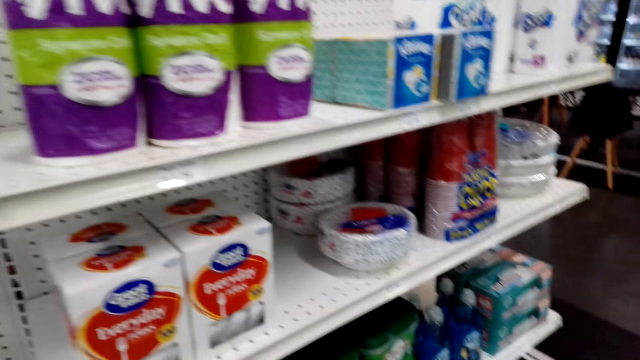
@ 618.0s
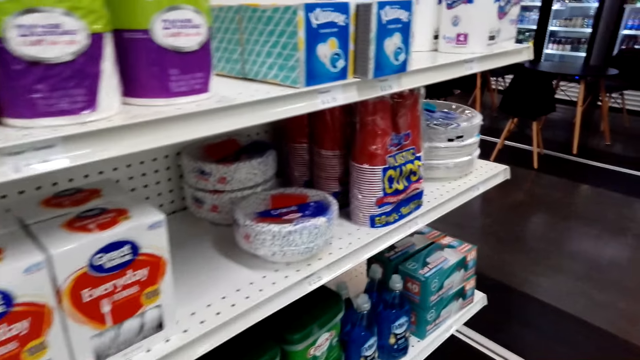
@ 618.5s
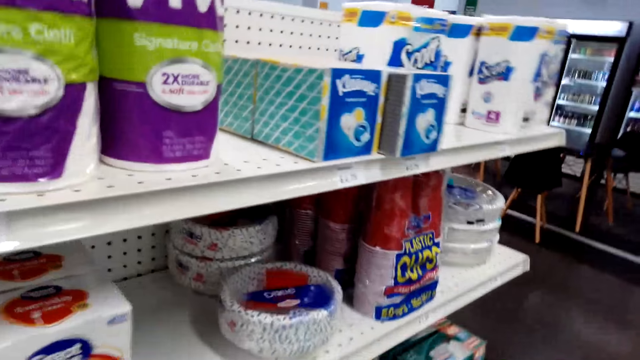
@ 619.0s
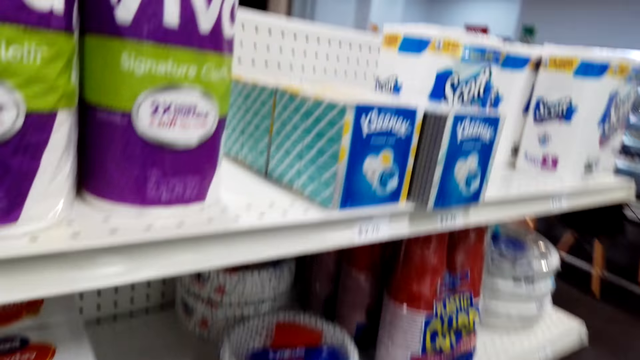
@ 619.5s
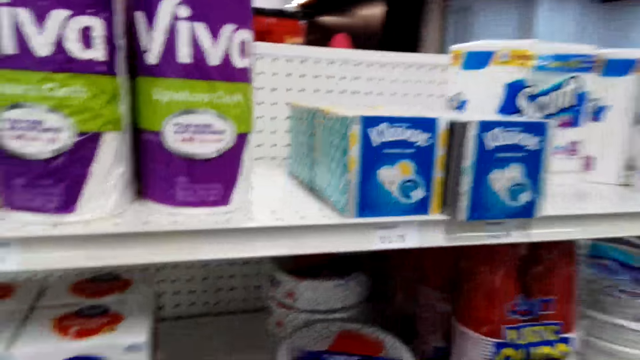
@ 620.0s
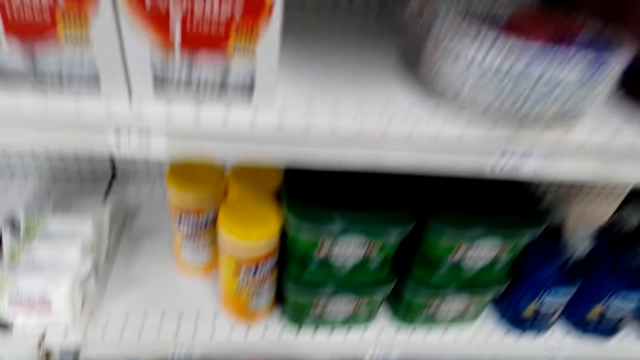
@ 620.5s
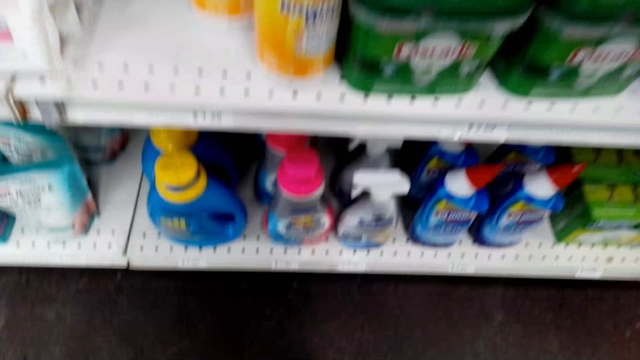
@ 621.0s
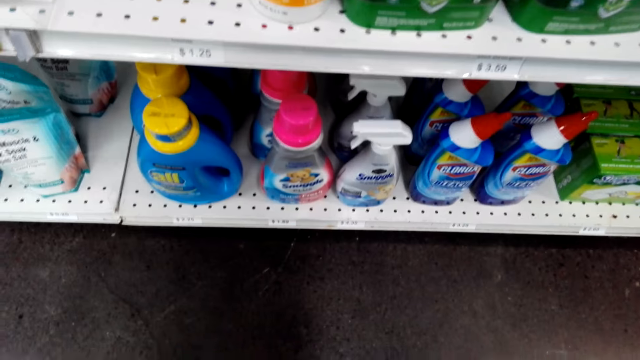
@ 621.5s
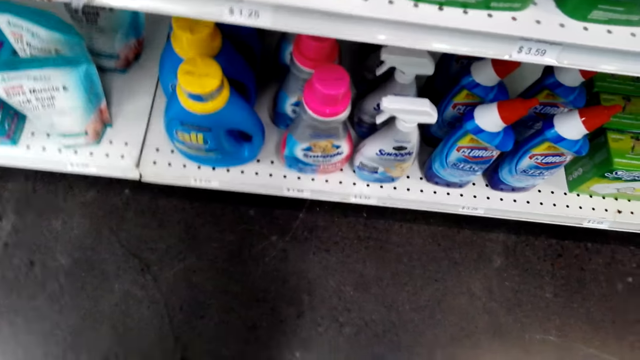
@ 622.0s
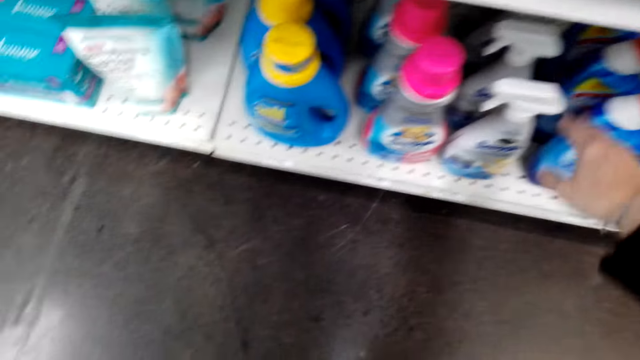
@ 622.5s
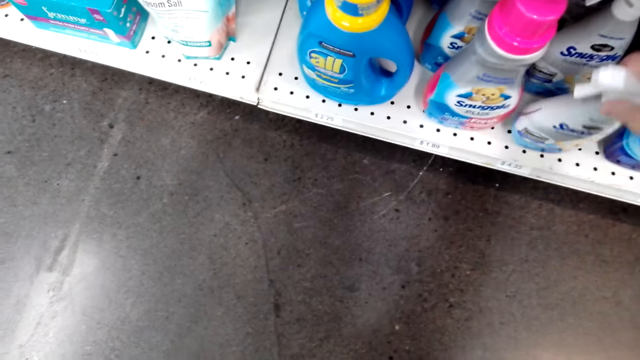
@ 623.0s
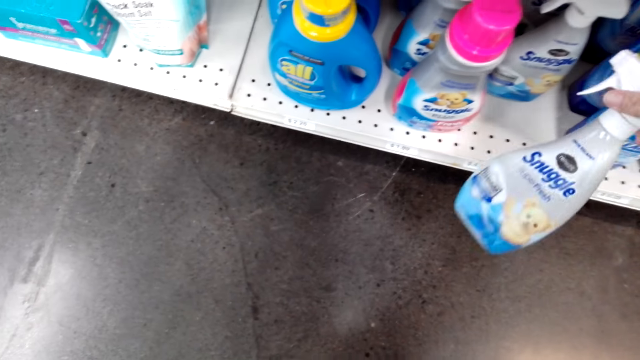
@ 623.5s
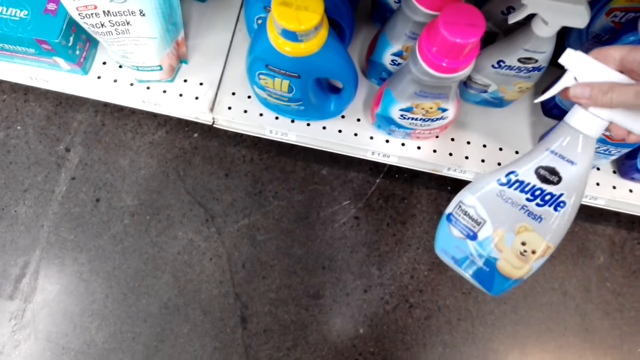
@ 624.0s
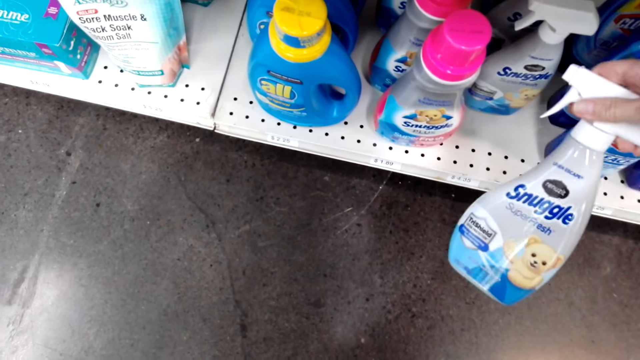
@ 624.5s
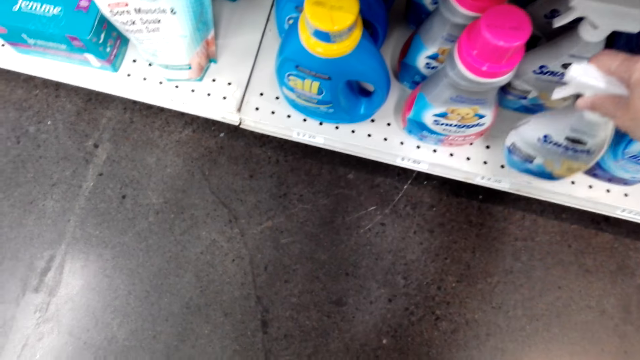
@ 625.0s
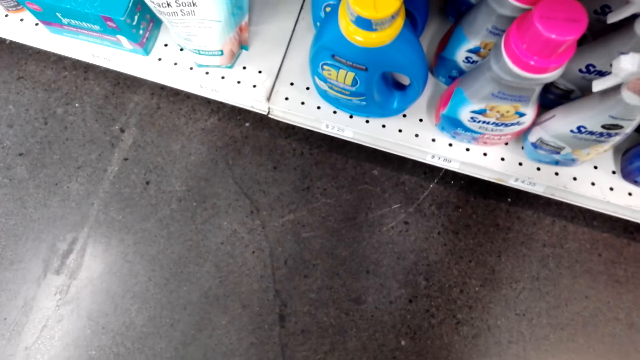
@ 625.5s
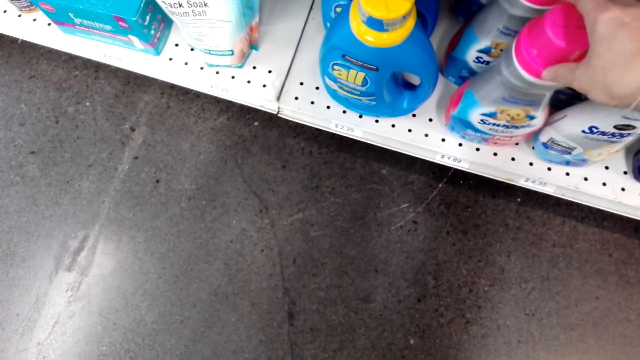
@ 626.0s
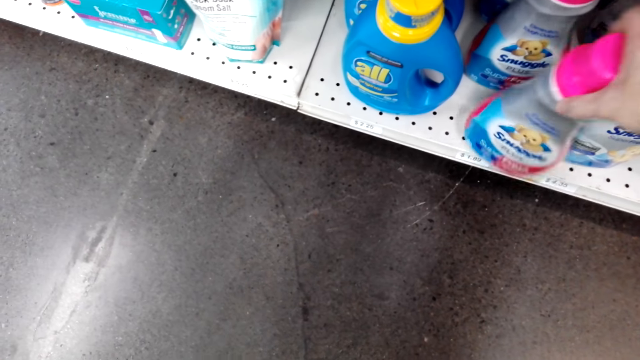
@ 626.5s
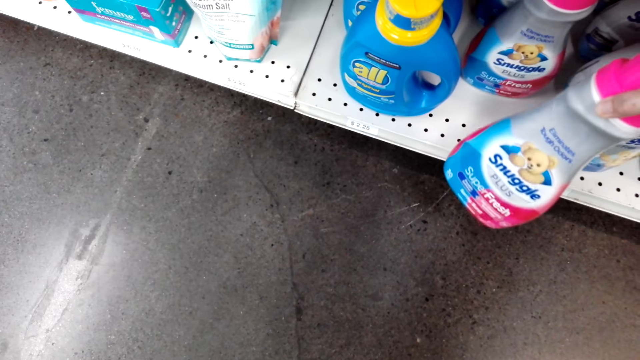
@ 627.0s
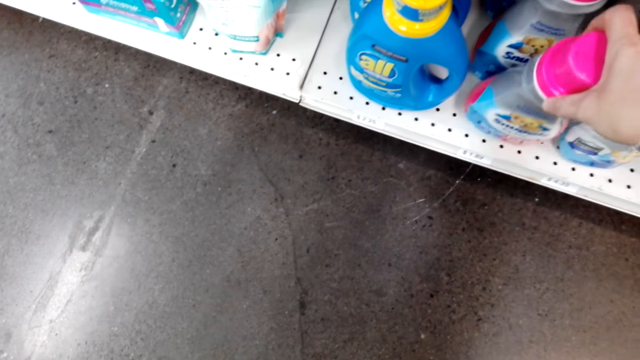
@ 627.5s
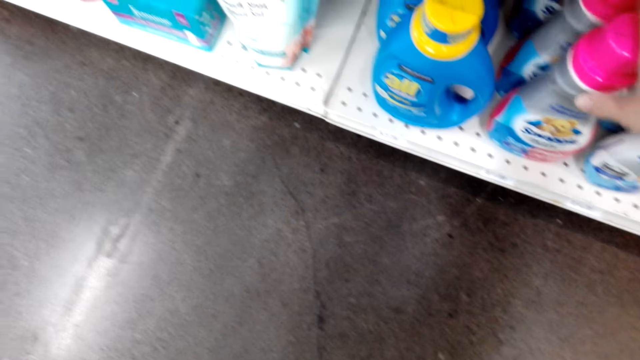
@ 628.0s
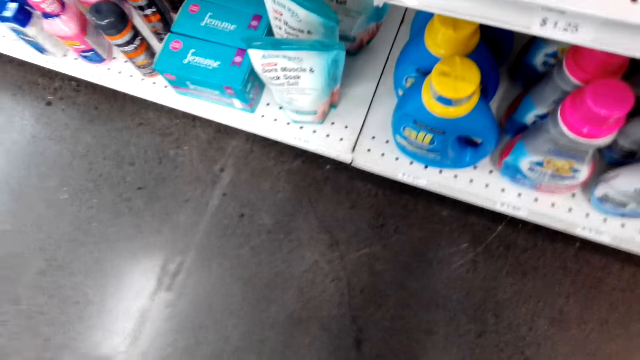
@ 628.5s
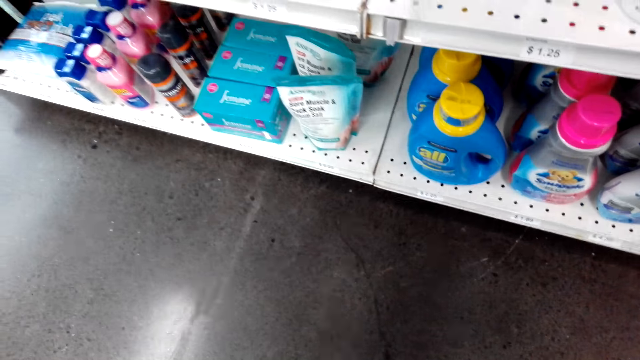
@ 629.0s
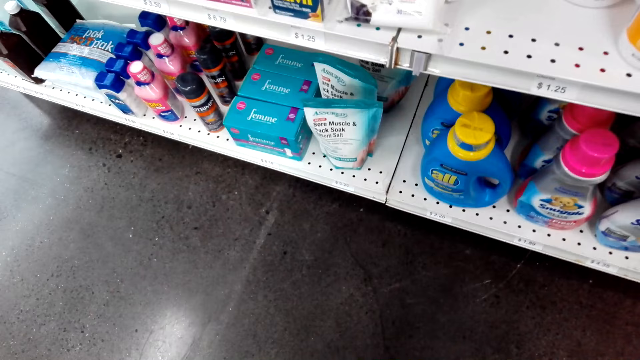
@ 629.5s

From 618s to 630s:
The camera wearer picks up a Snuggle fabric softener. They put the fabric softener on a shelf. They drop a bottle. They pick up the fabric softener. They put the fabric softener on the shelf.

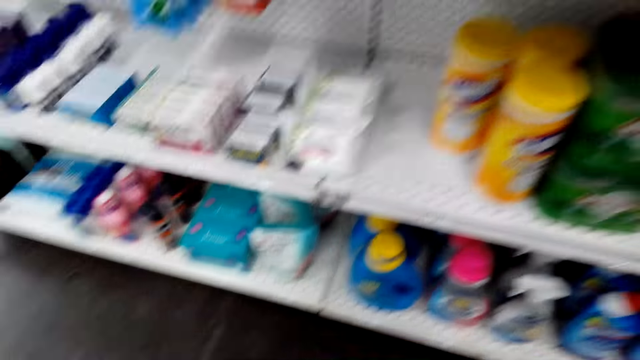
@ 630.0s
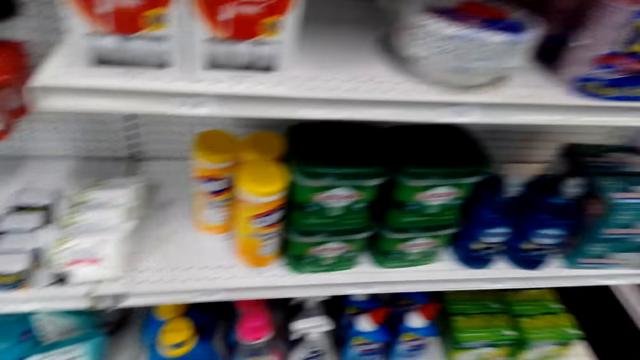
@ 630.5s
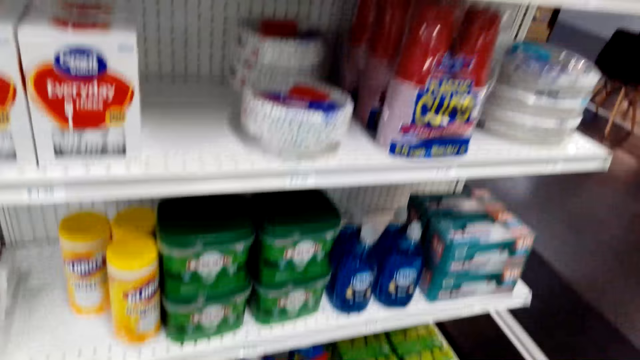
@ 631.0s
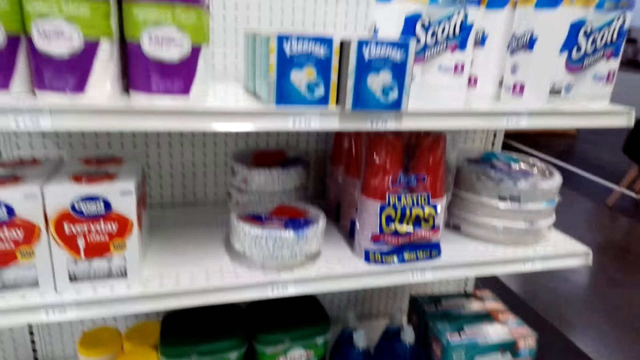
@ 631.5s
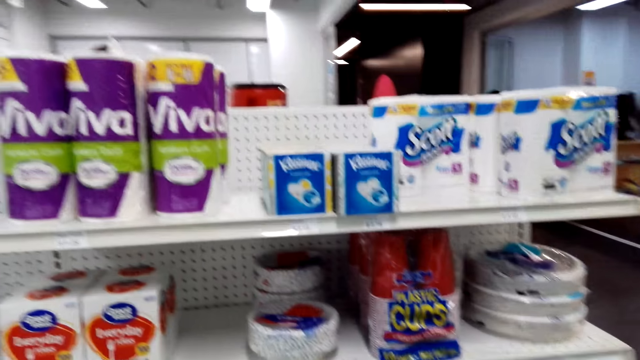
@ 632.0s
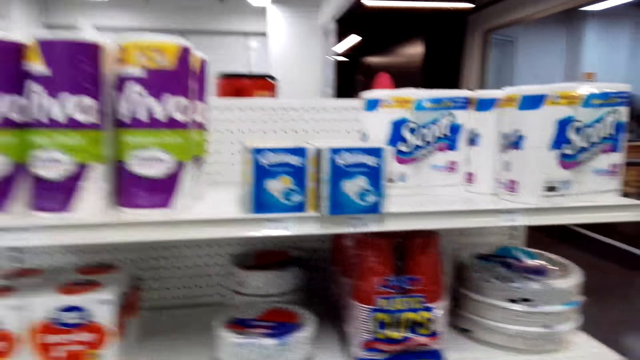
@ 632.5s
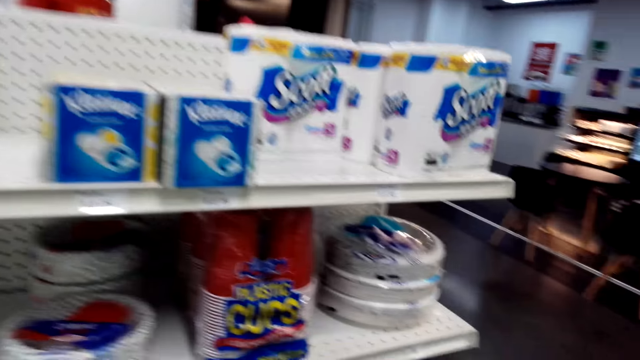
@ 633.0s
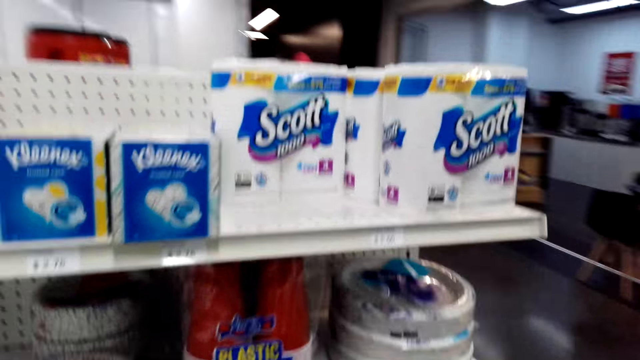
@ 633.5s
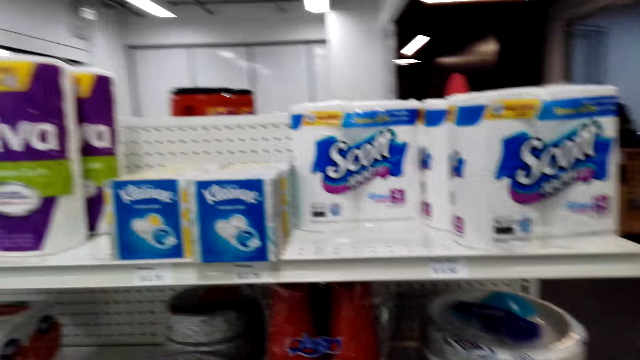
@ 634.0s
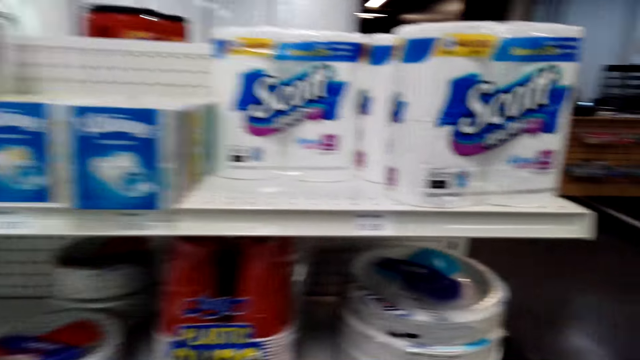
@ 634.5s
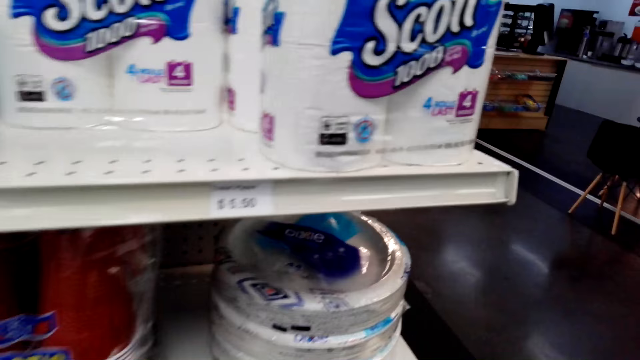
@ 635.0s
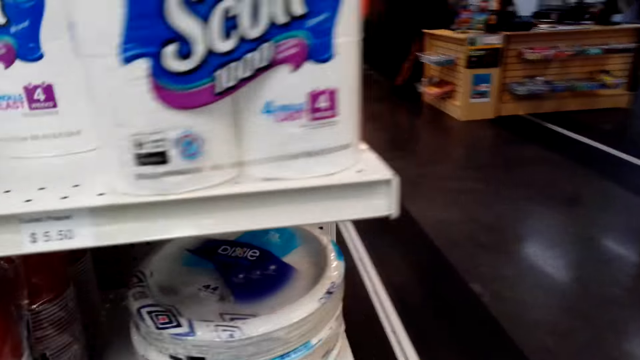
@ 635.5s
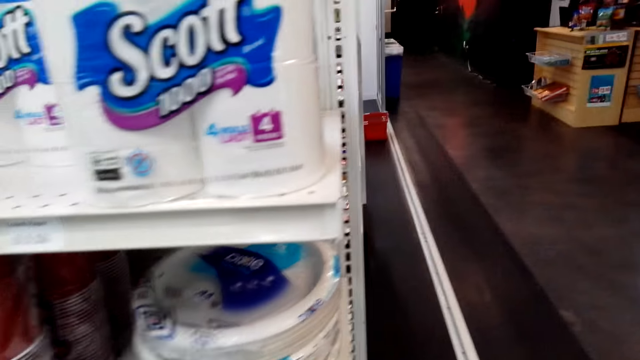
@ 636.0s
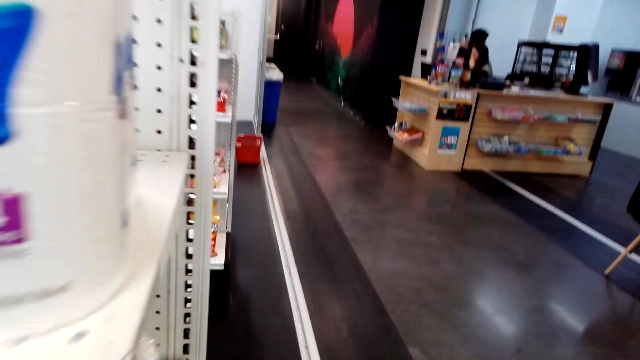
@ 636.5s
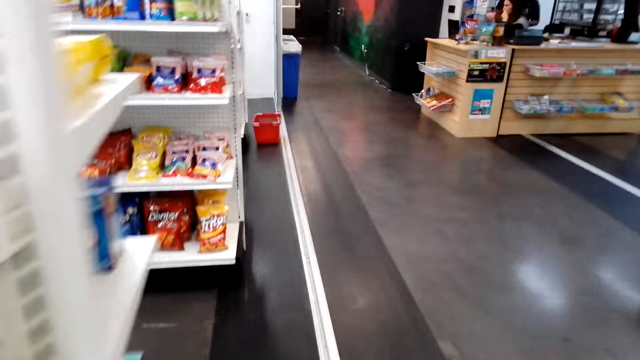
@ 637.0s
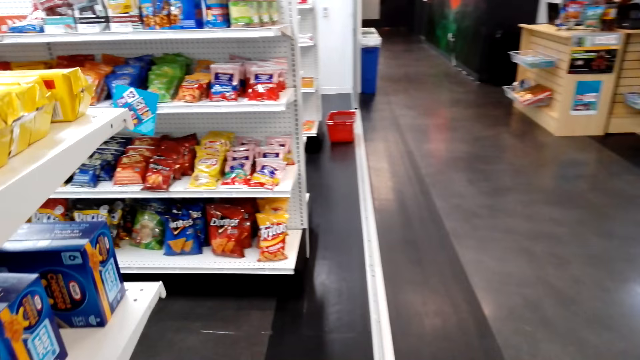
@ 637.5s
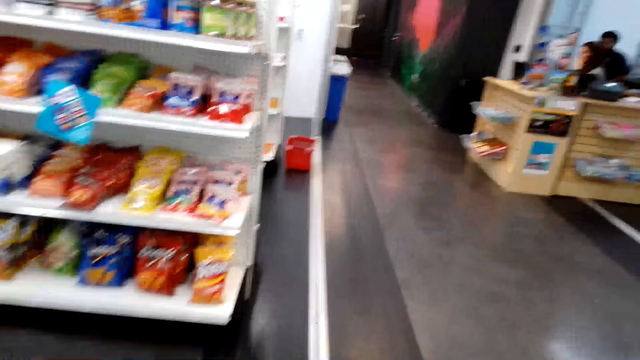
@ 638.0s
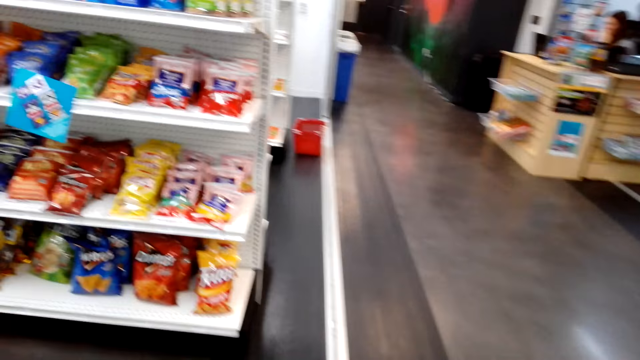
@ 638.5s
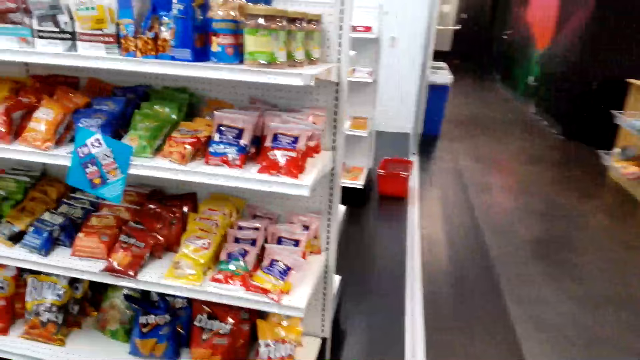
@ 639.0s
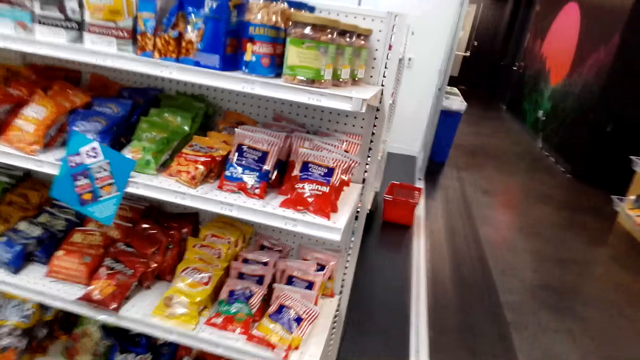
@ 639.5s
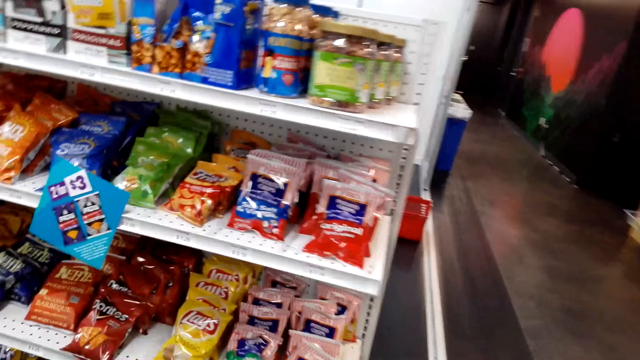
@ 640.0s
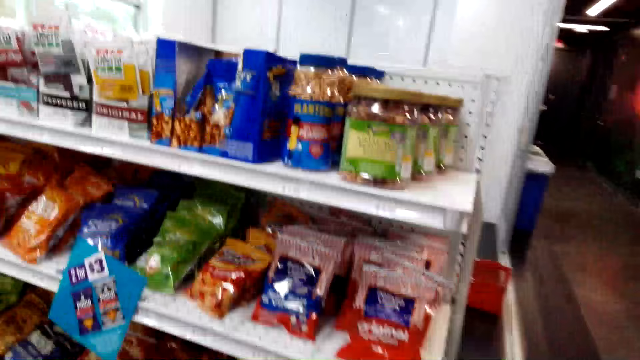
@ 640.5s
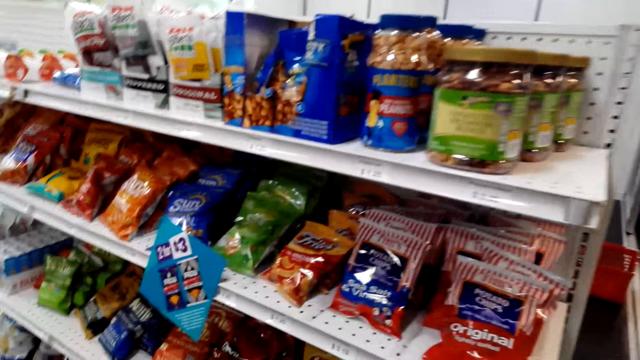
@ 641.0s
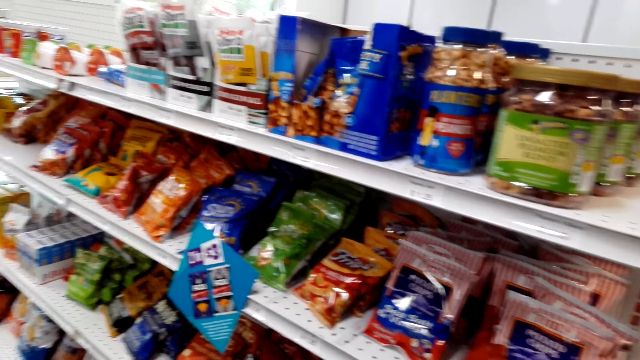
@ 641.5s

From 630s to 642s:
The camera wearer walks around the supermarket. They walk around the store.
